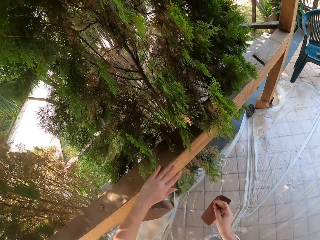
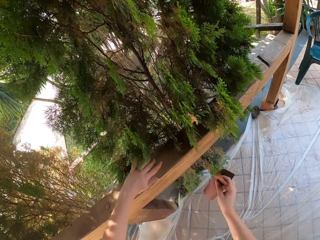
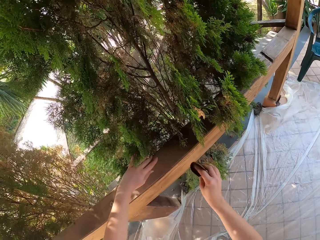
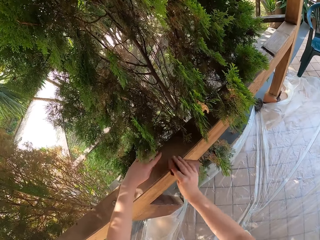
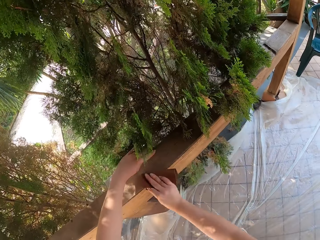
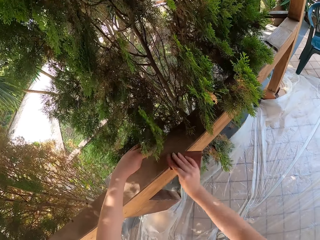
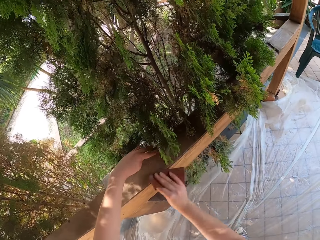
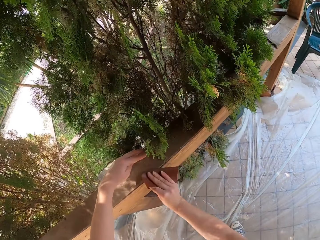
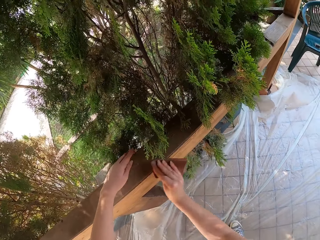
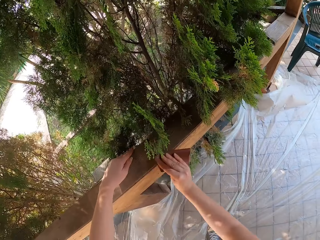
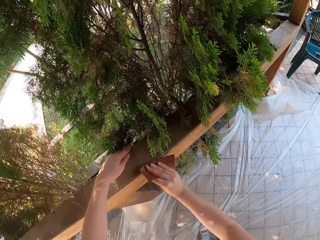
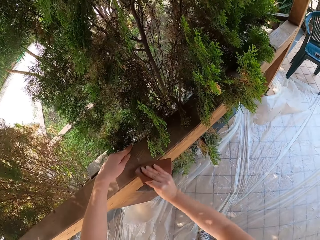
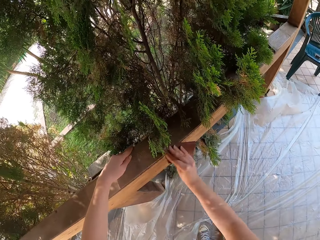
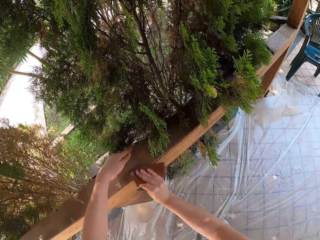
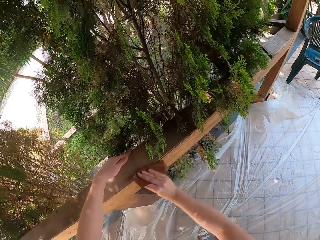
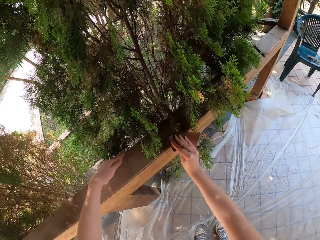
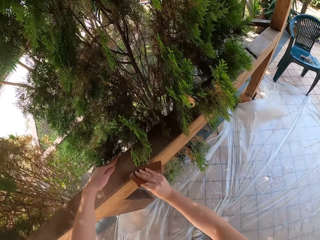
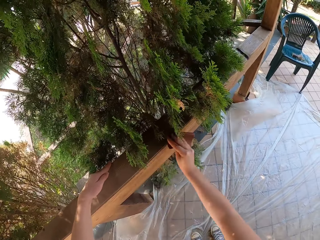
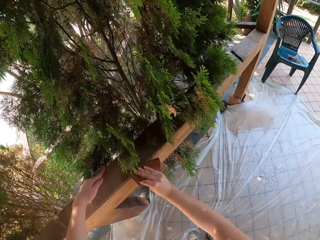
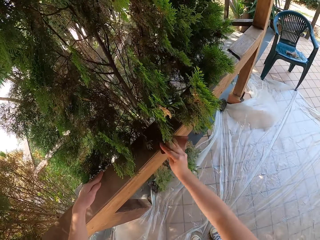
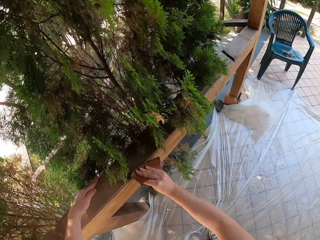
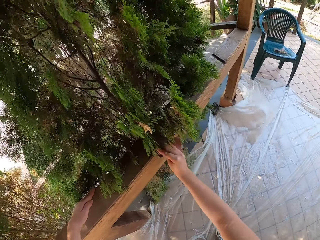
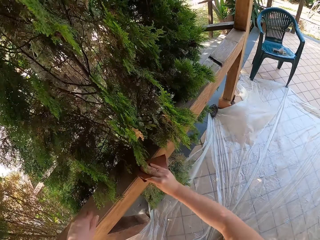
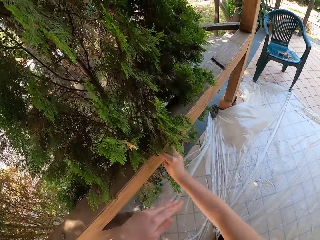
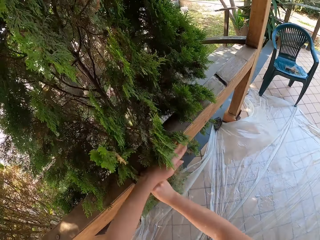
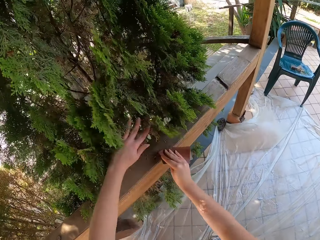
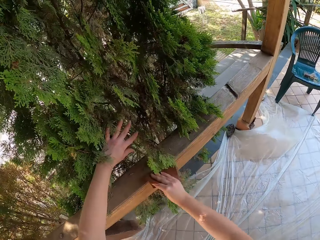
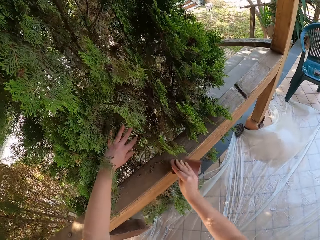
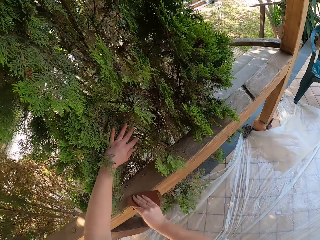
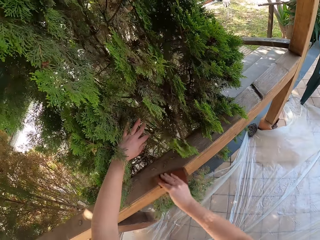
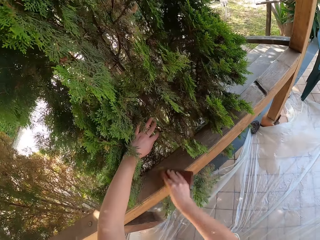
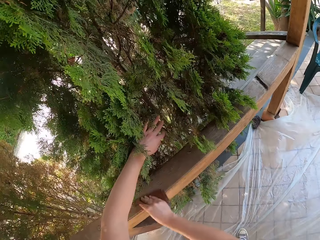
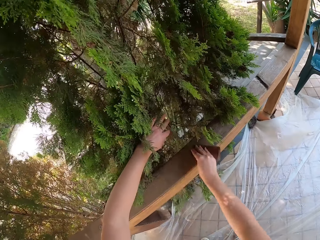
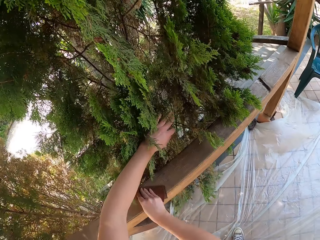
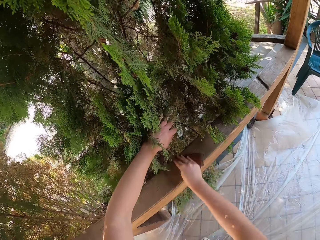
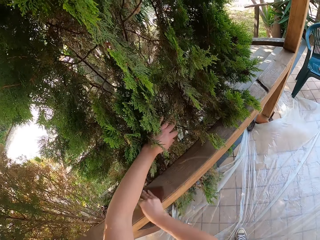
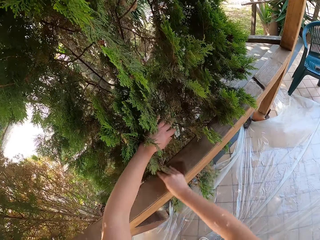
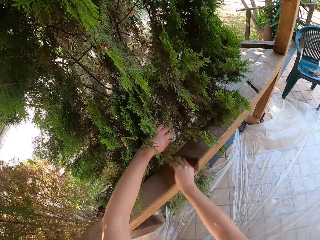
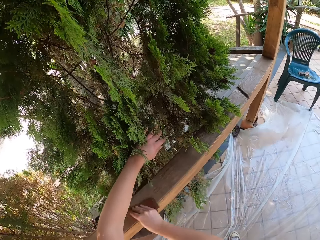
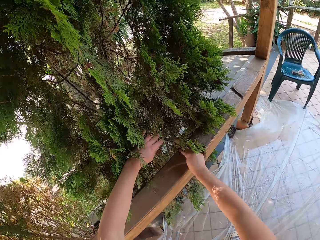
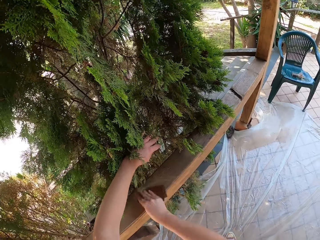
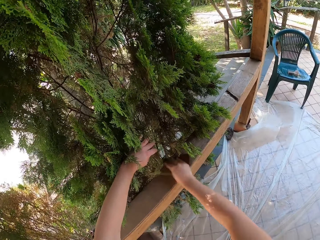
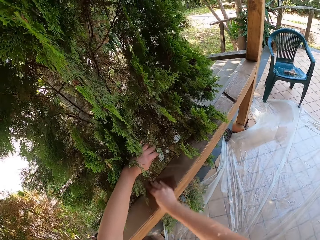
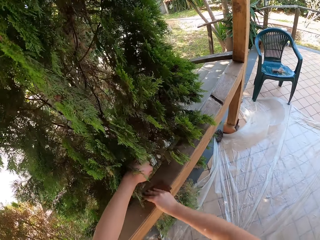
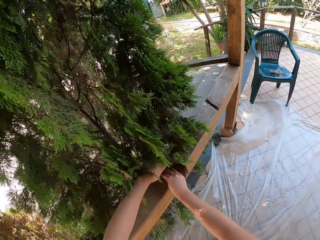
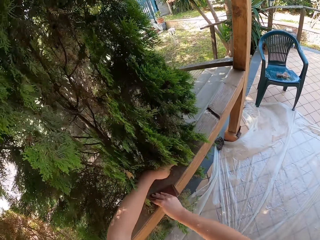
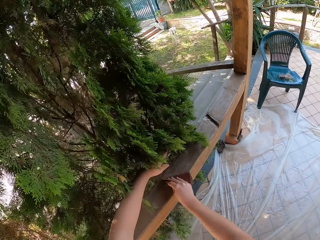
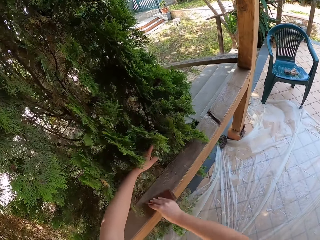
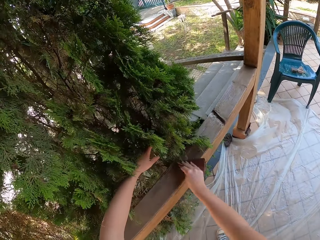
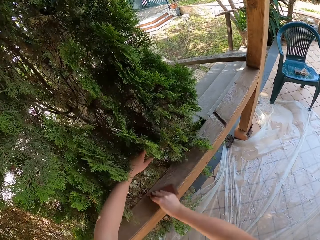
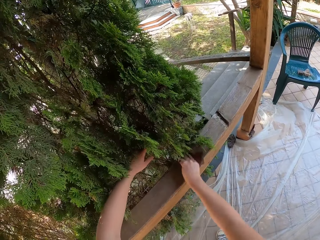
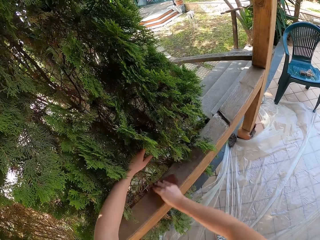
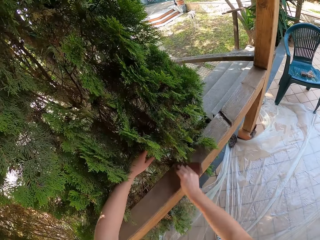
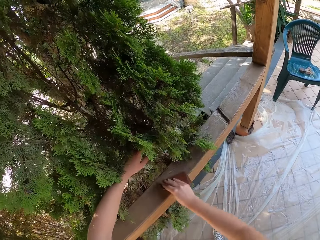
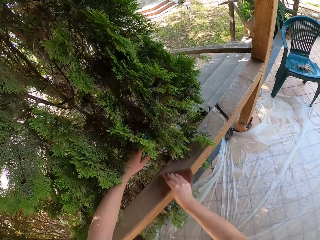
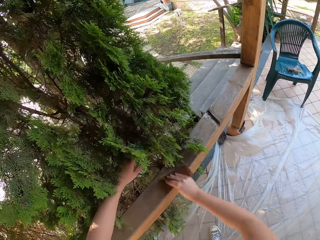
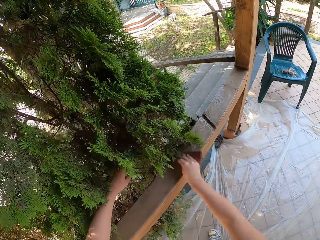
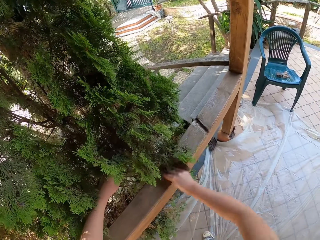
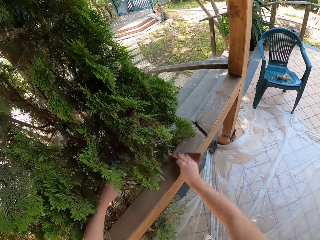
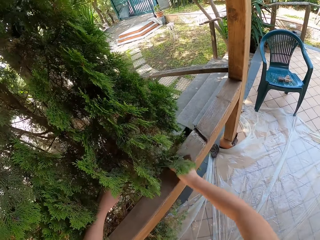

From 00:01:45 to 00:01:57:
The camera wearer puts a hand on the wood. They scrub the wood with a scrubber. They push leaves with a hand. They scrub the wood with the scrubber.

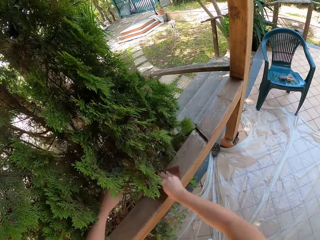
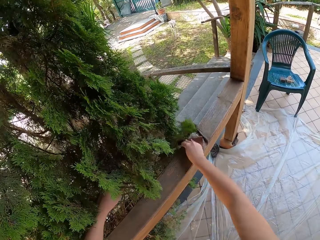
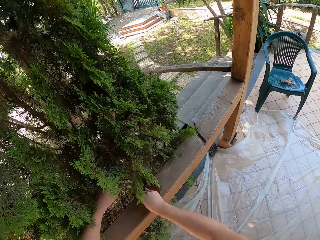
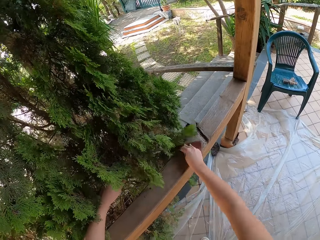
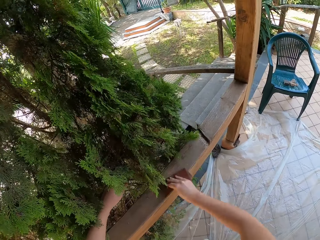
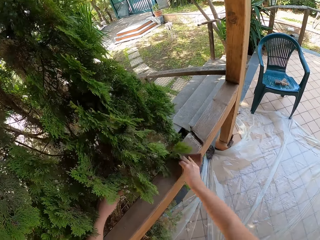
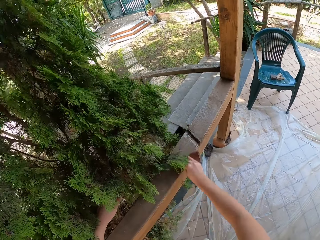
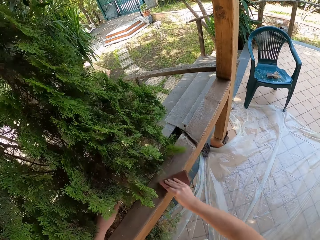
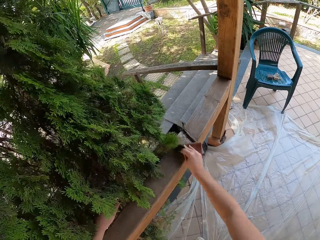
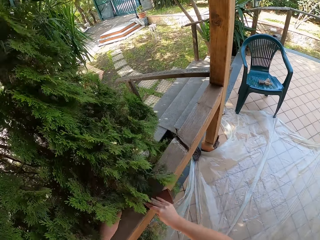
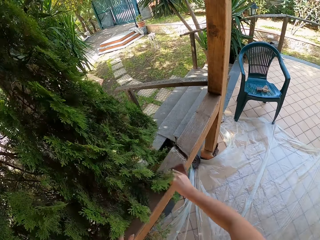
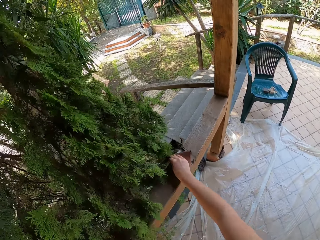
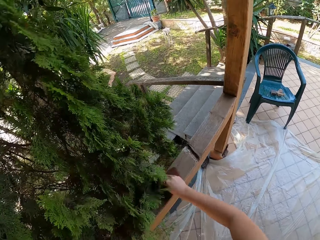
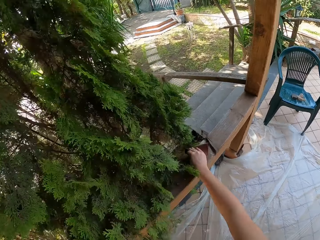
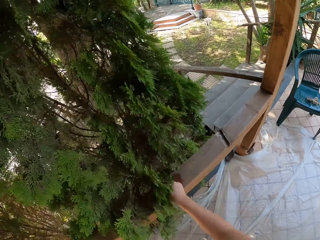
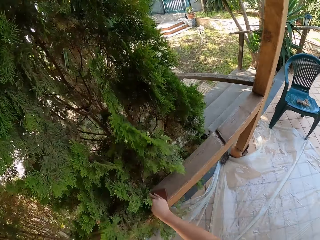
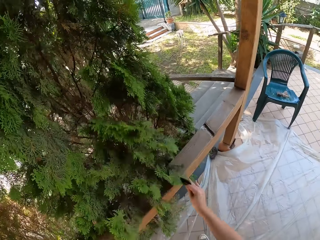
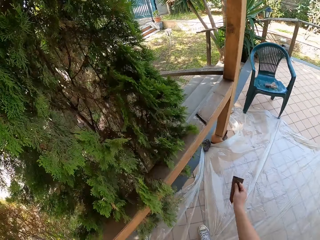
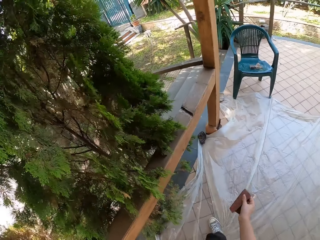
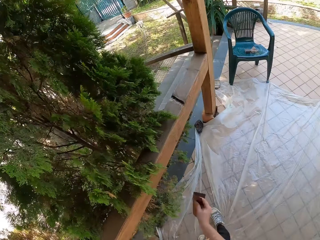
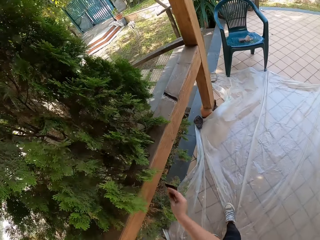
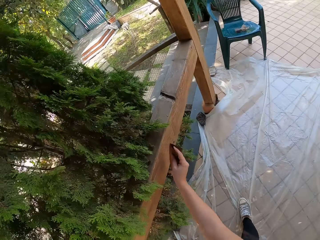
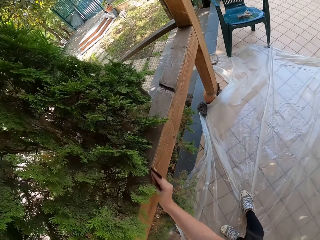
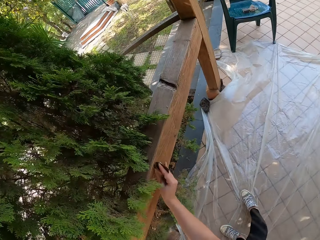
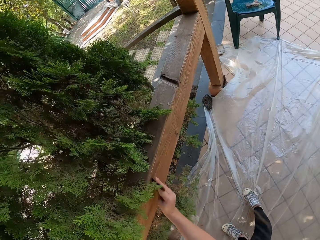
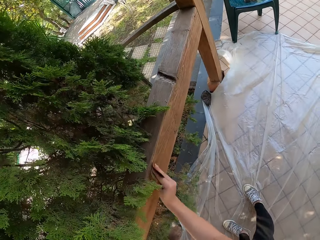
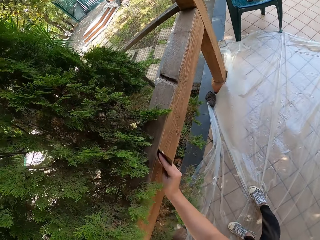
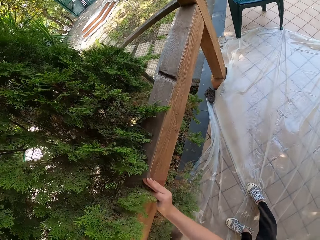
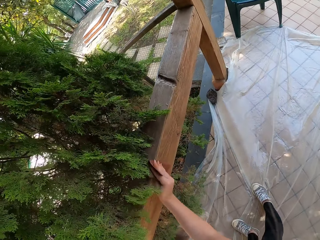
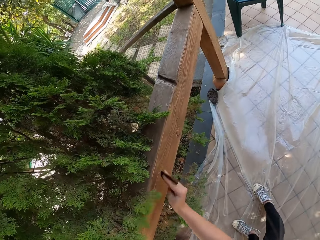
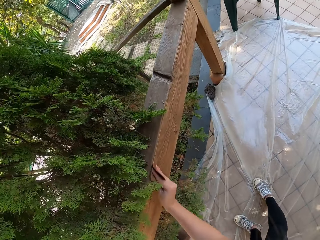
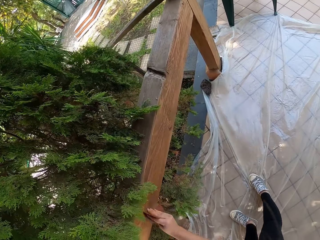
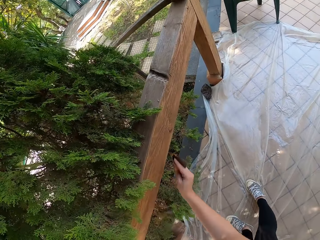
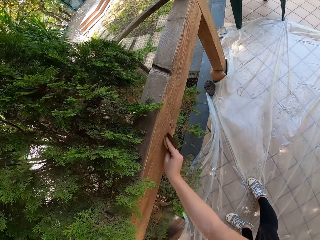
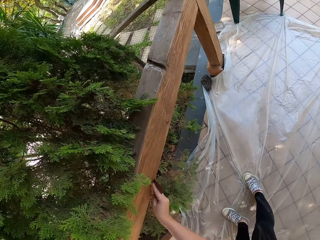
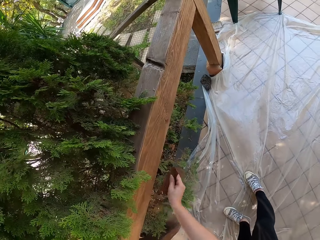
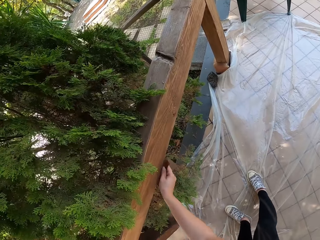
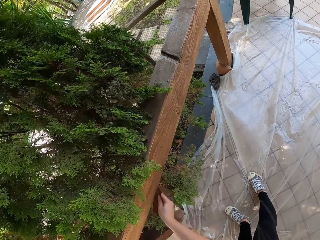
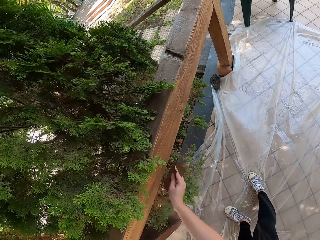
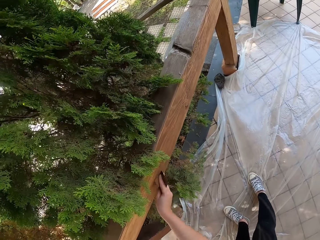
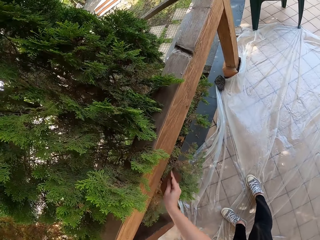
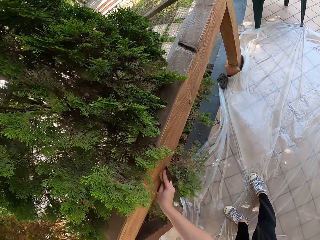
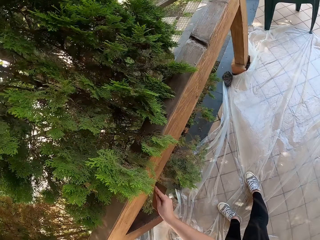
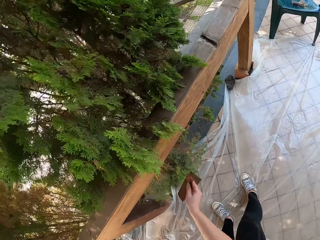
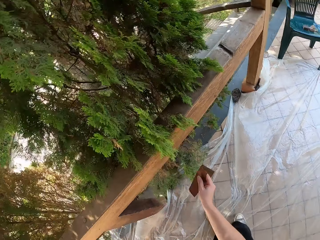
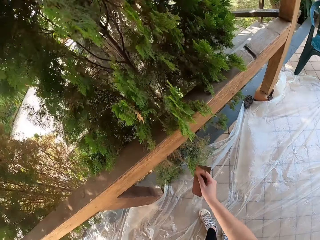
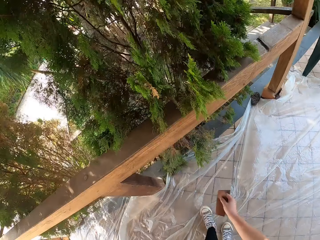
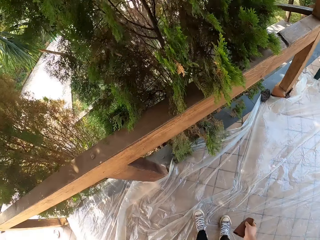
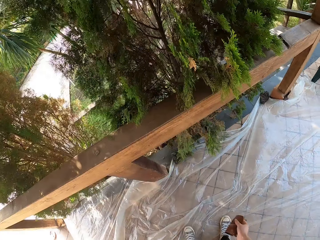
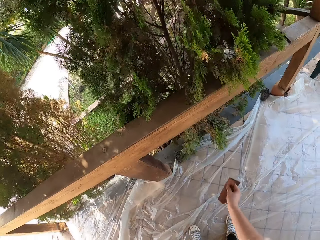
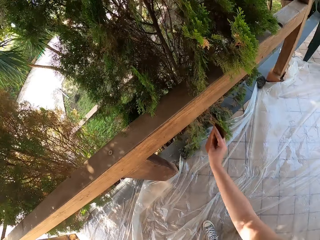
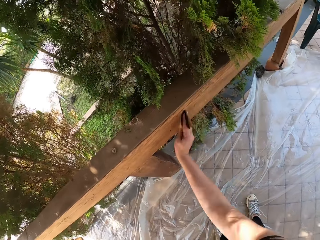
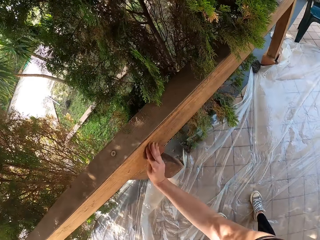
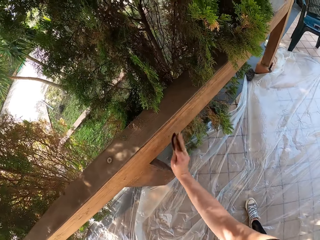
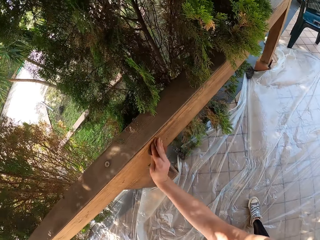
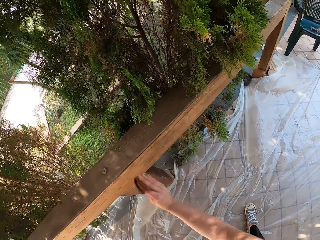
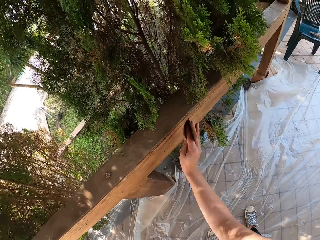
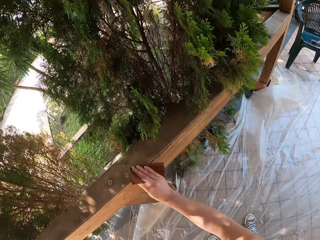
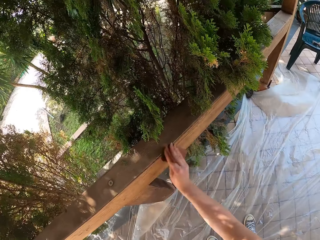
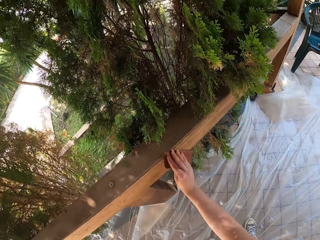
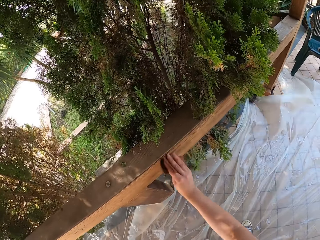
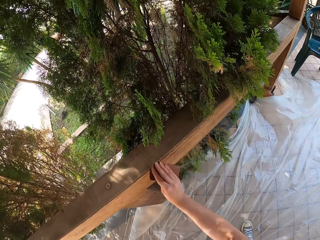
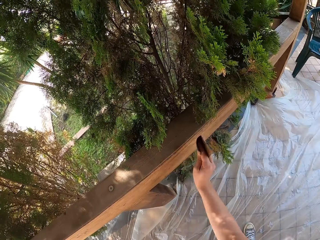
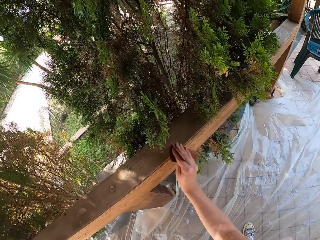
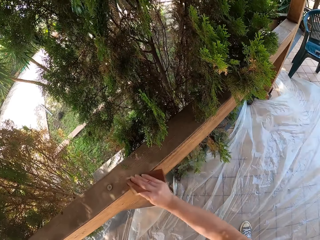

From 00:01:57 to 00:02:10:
The camera wearer moves away from the railing. They smoothen the railing with the sandpaper.
